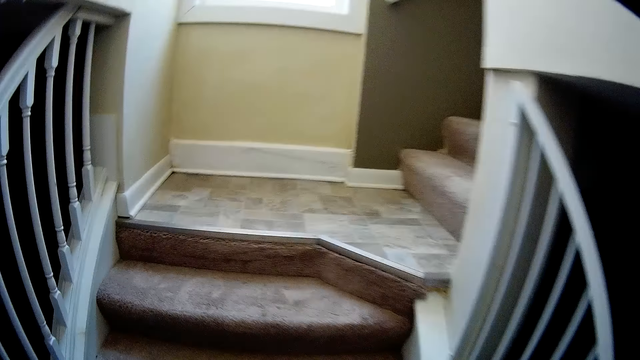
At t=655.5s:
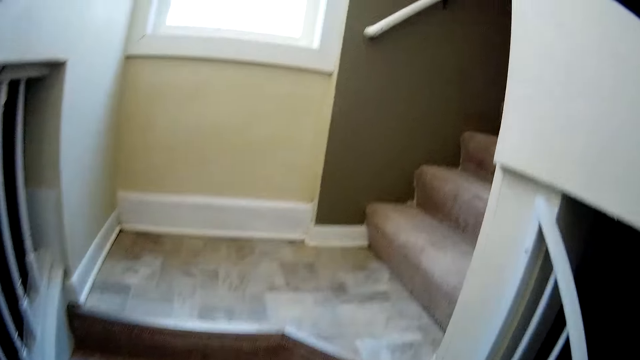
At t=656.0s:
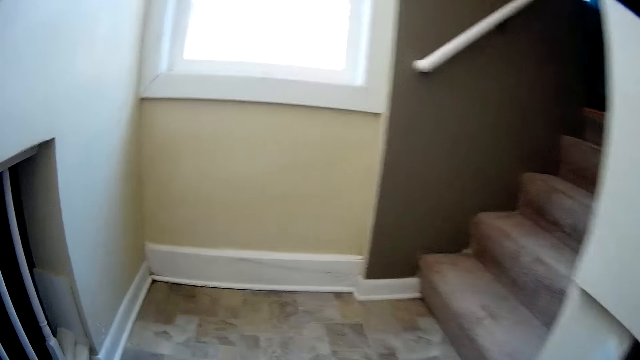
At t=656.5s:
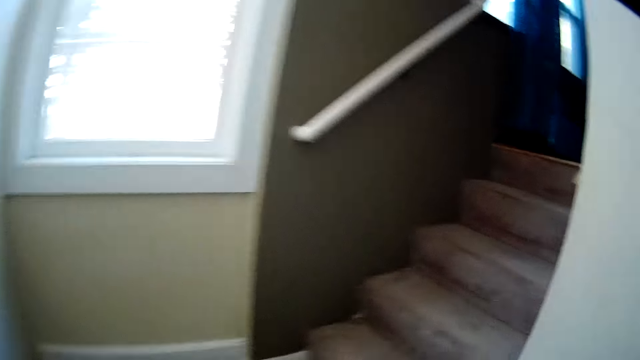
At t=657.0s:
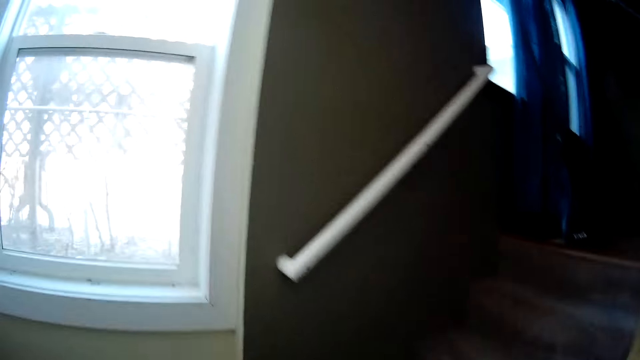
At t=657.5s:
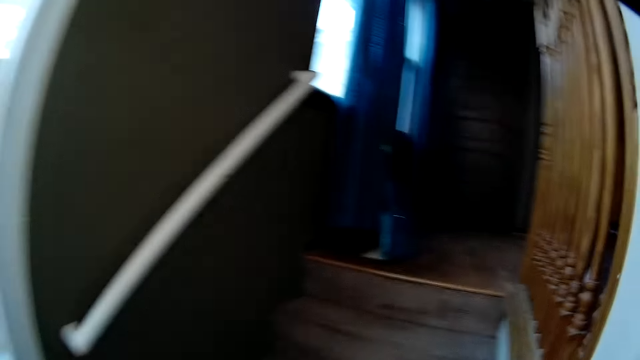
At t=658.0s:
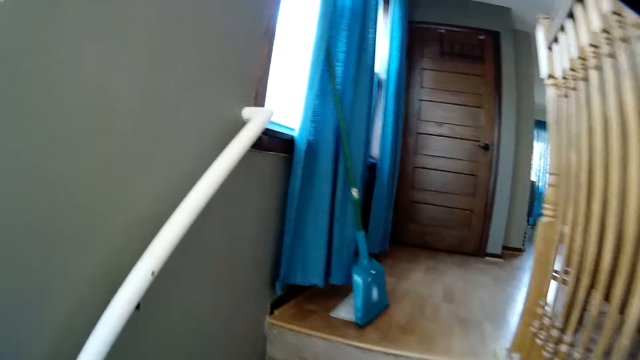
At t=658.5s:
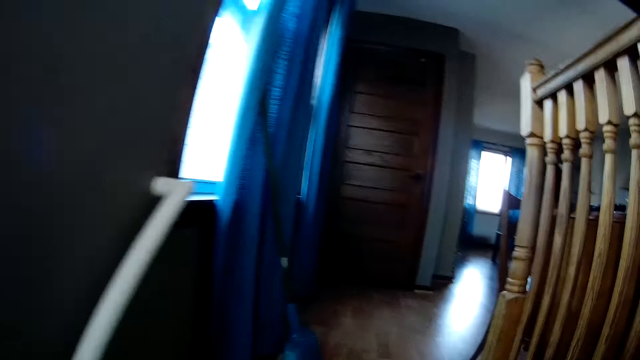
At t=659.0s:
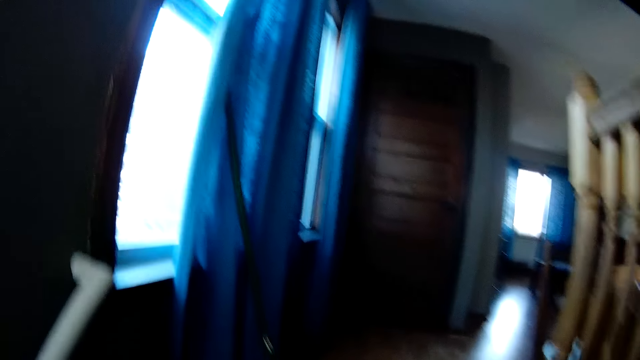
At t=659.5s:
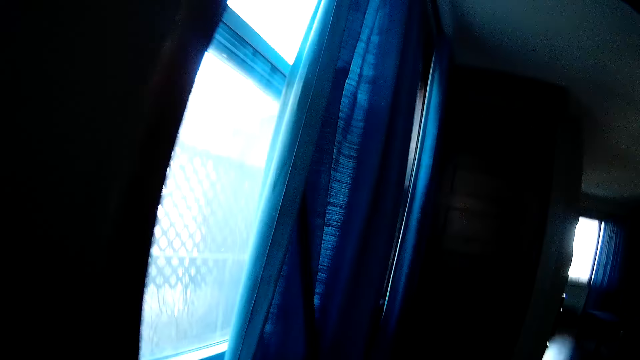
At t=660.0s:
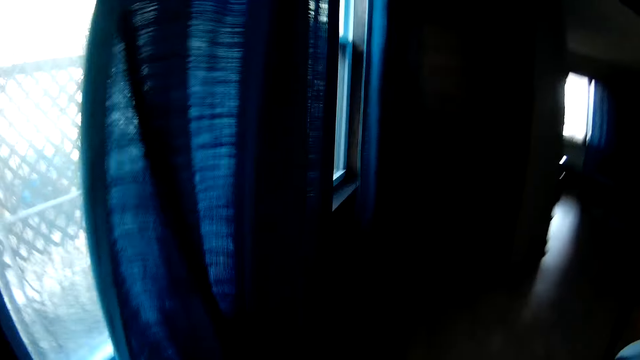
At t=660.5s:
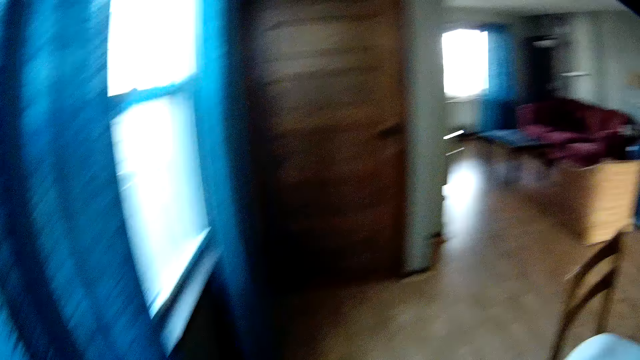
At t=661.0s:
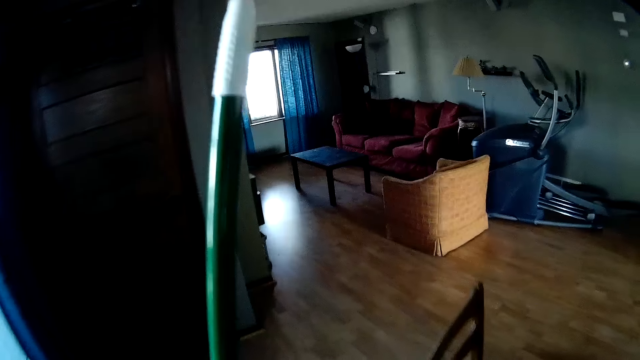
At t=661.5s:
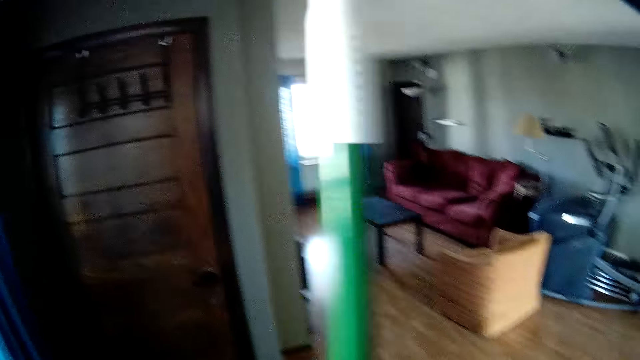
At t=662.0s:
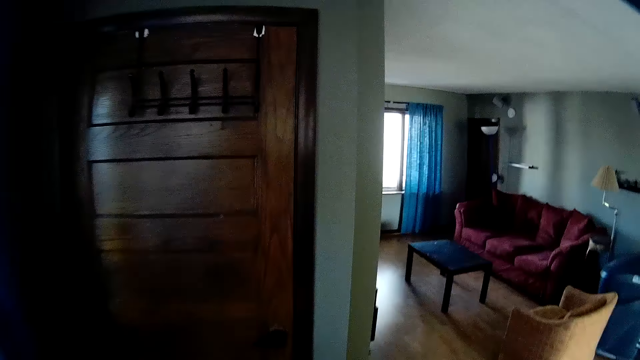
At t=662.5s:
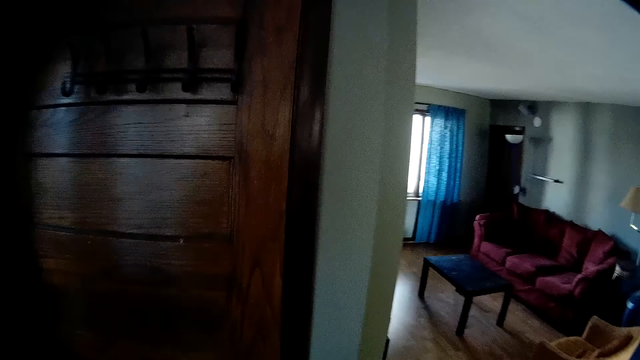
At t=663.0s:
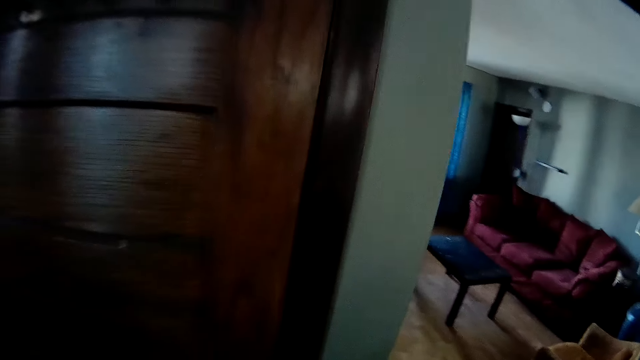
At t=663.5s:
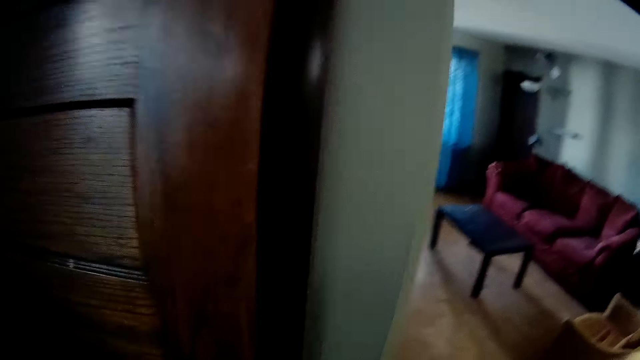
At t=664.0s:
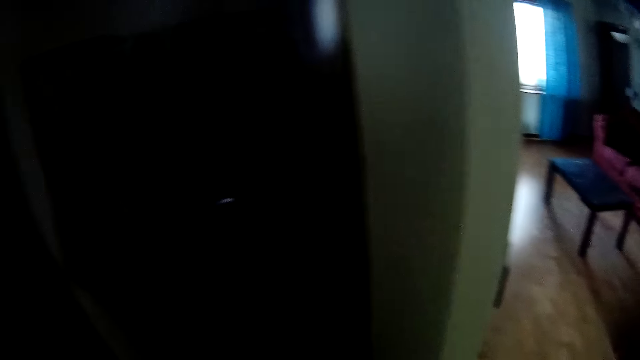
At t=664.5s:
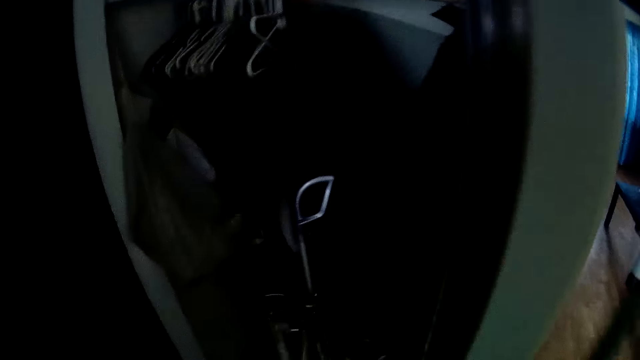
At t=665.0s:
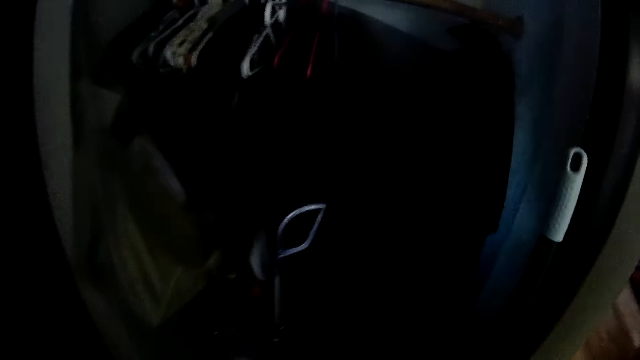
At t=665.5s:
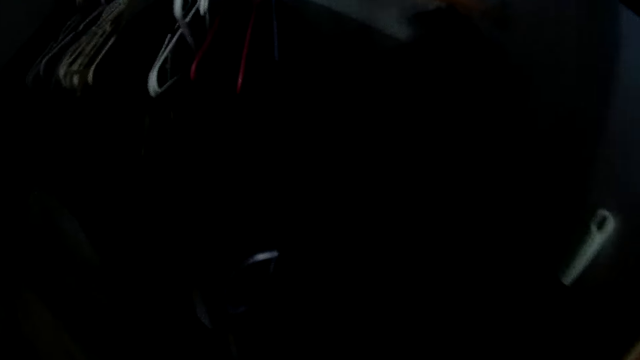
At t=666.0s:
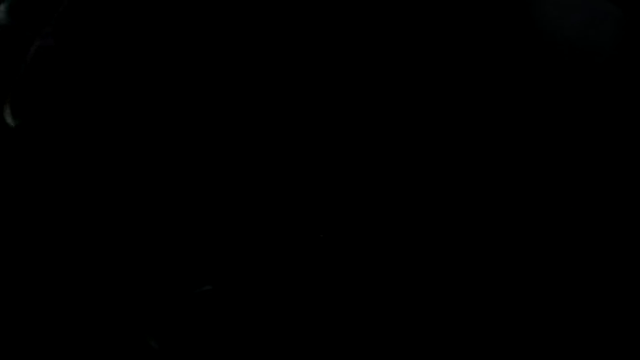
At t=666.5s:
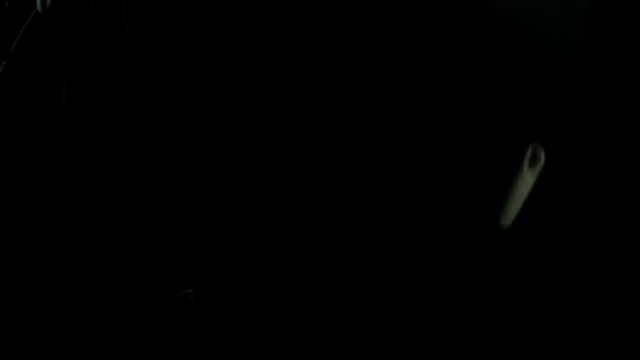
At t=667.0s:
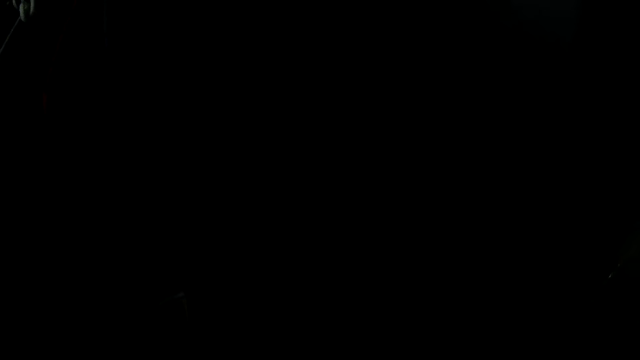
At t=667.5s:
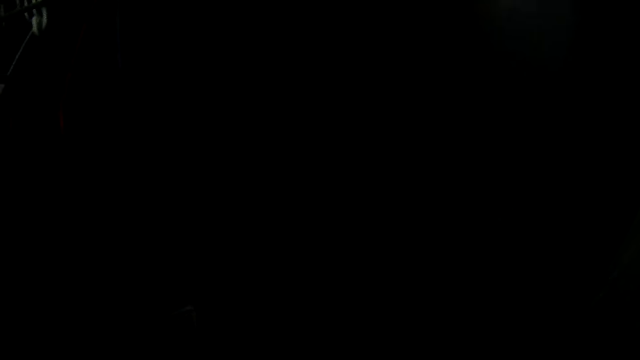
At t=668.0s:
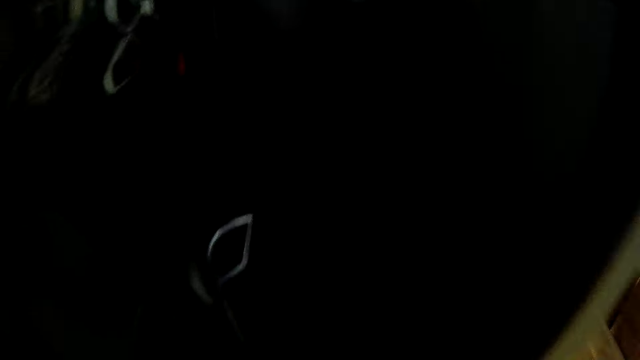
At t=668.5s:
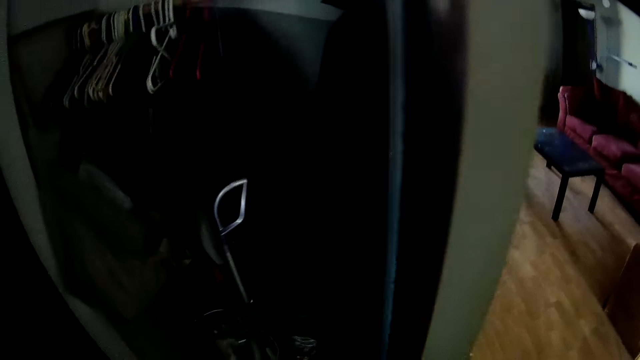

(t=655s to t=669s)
The camera wearer picks up a shovel from the wall. They open the door. They walk around the room, and they walk around the room again. They place the shovel in the store.

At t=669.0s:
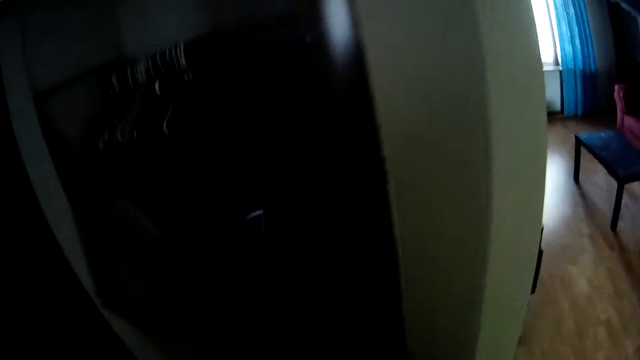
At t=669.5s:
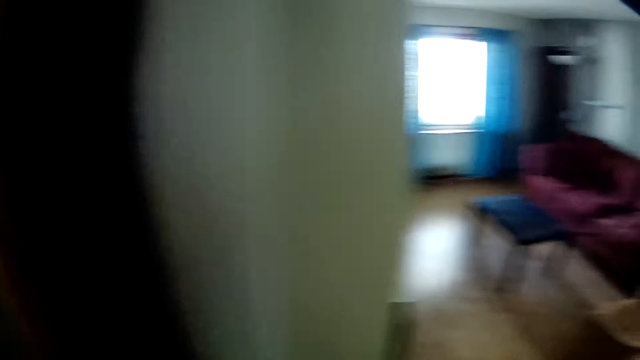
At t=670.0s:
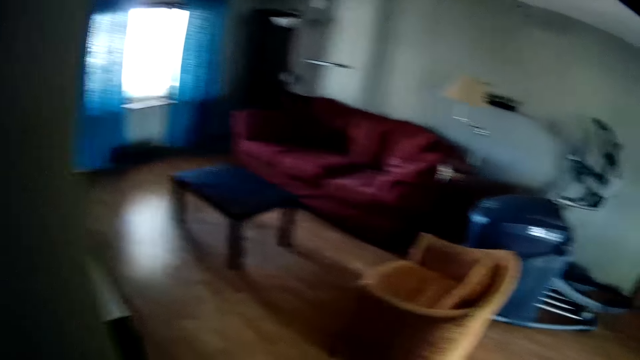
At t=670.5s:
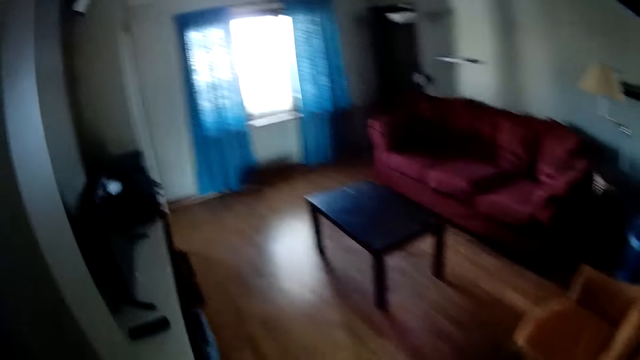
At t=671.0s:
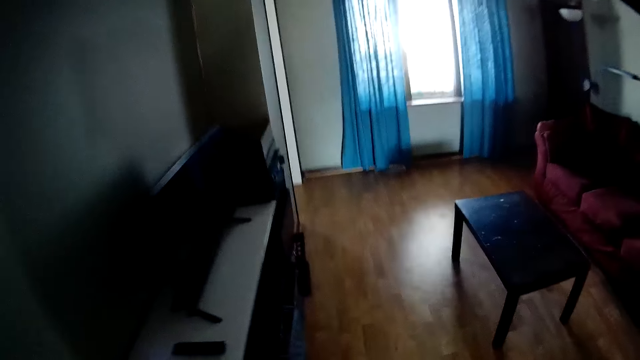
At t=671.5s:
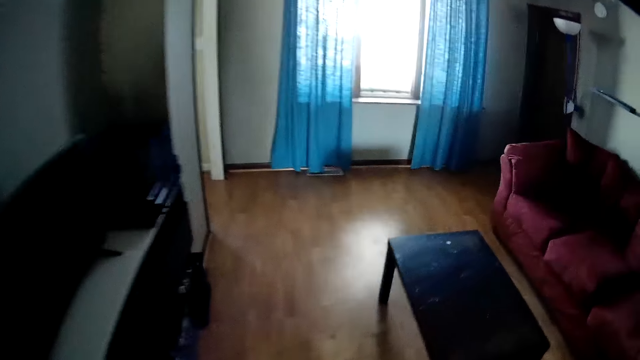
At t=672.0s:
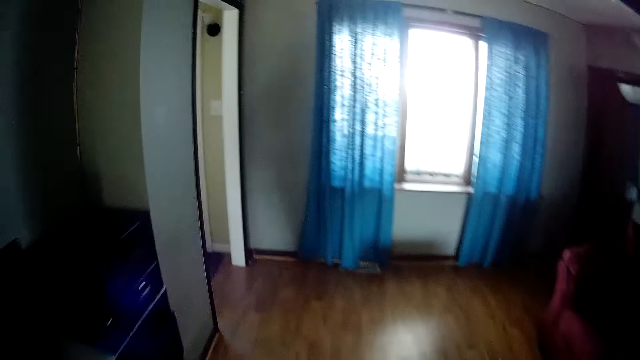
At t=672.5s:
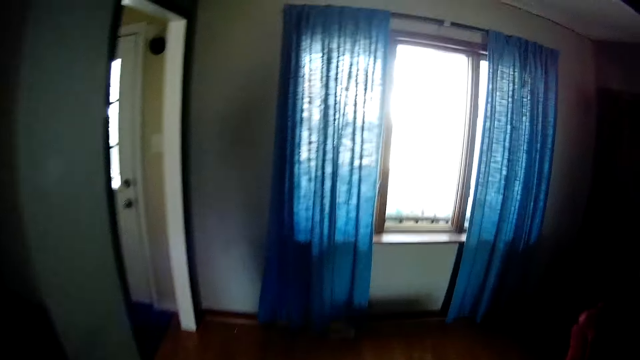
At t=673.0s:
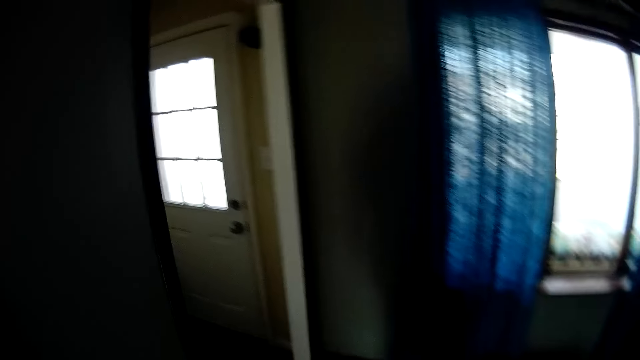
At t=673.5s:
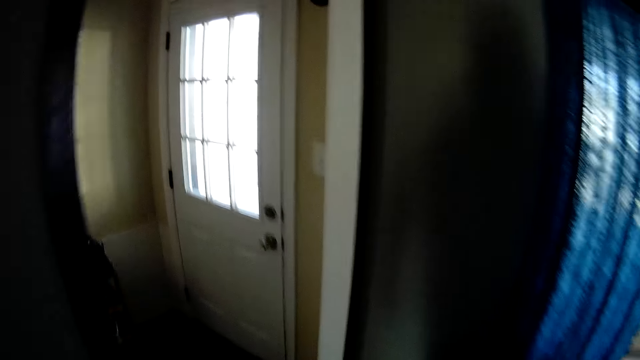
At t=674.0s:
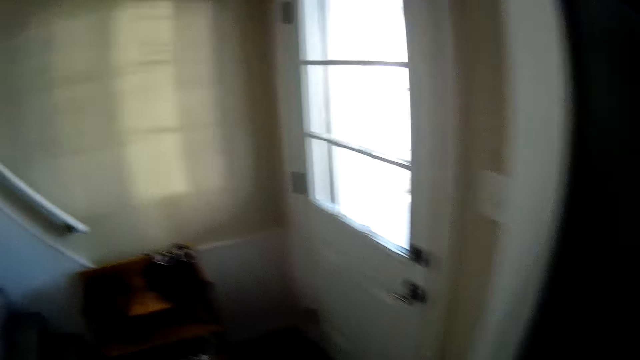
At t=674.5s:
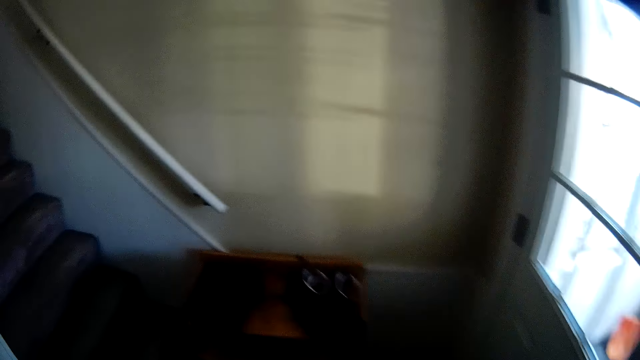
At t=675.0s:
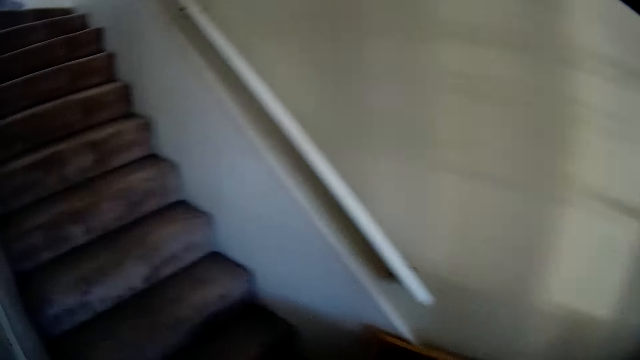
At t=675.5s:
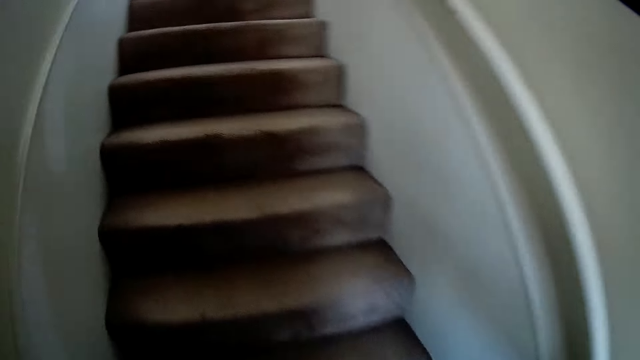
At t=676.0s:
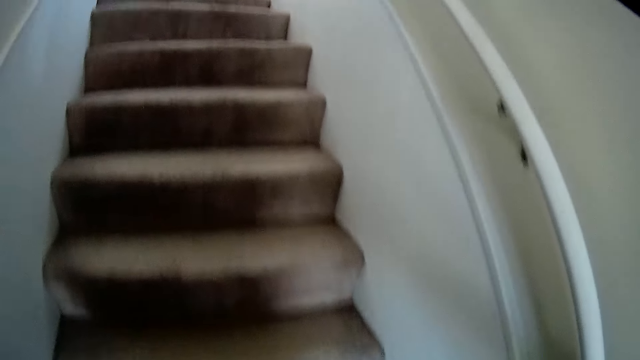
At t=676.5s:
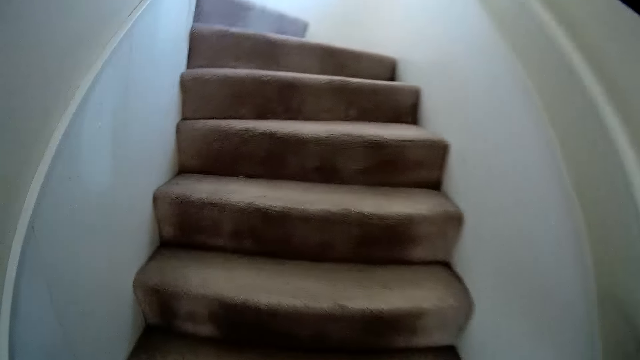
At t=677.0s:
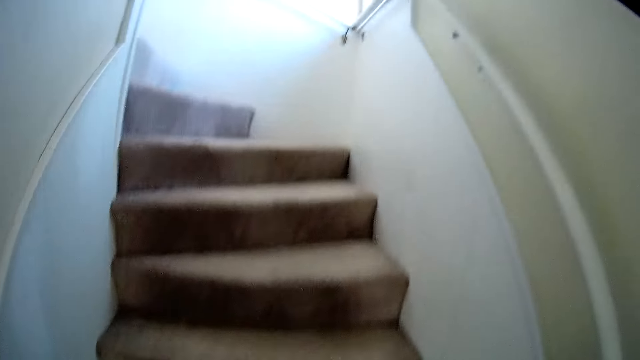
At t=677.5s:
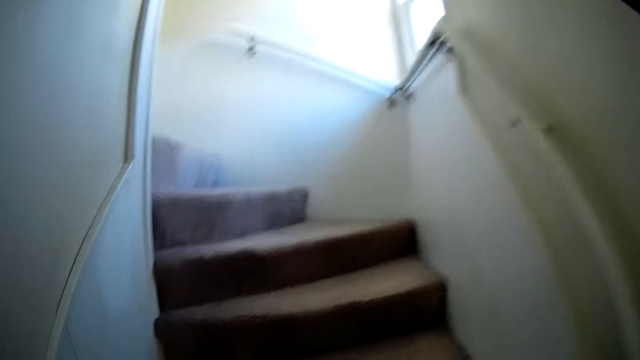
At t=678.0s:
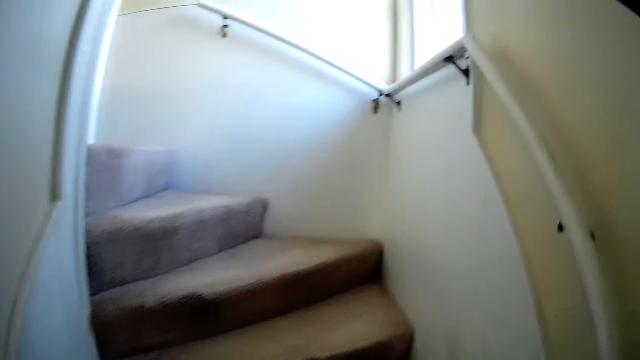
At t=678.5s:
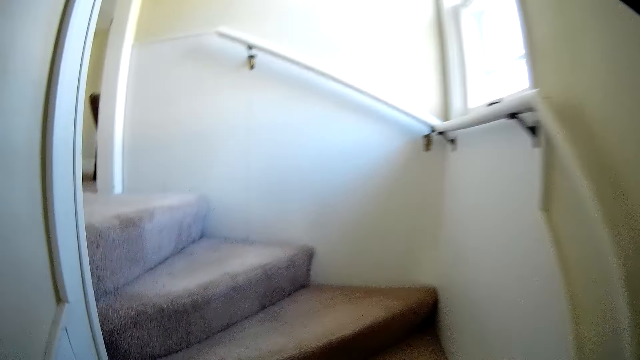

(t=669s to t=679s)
The camera wearer closes the door. They walk around the room. They climb the staircase.
